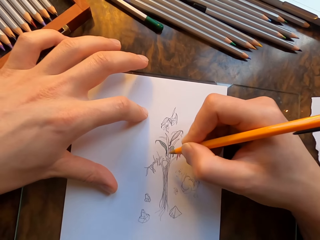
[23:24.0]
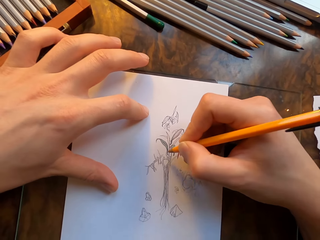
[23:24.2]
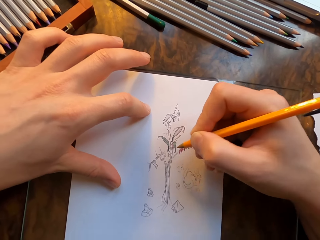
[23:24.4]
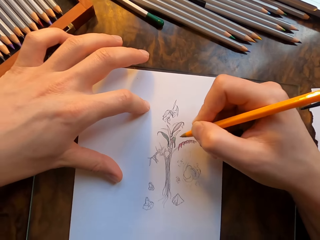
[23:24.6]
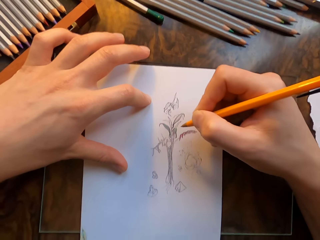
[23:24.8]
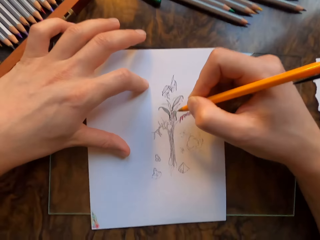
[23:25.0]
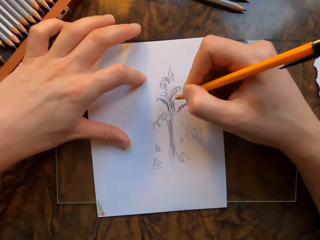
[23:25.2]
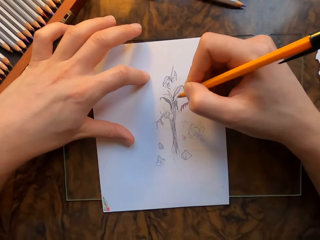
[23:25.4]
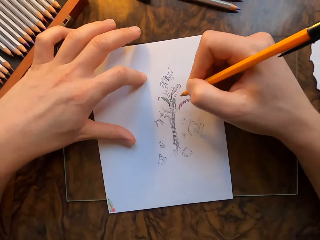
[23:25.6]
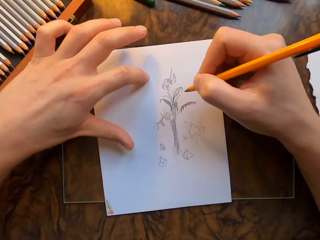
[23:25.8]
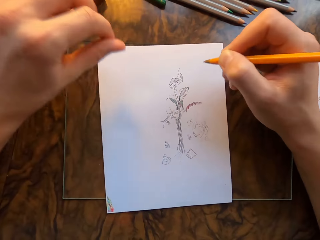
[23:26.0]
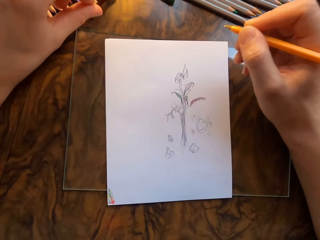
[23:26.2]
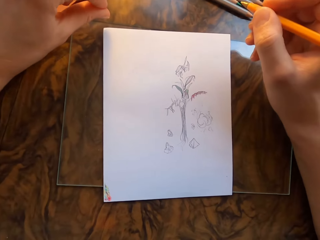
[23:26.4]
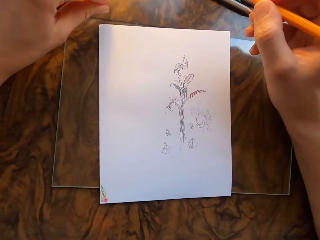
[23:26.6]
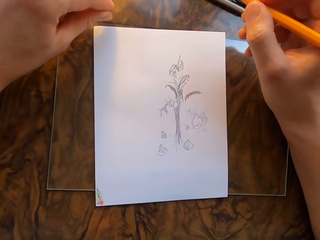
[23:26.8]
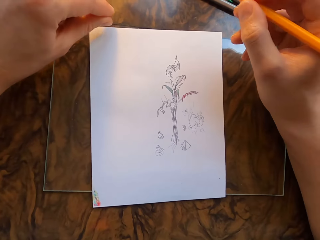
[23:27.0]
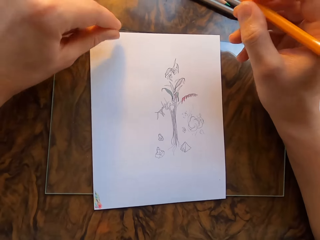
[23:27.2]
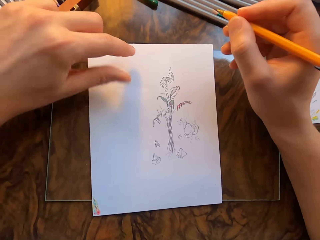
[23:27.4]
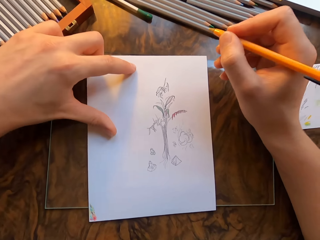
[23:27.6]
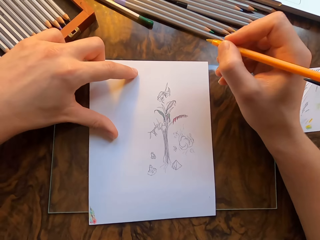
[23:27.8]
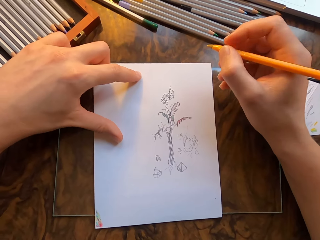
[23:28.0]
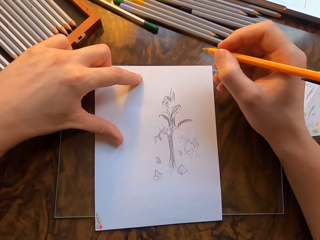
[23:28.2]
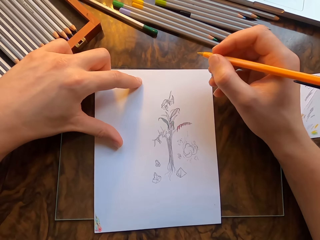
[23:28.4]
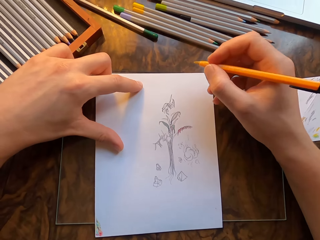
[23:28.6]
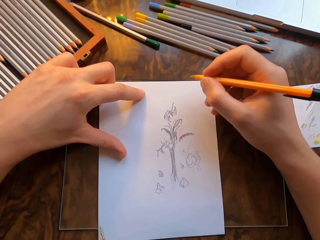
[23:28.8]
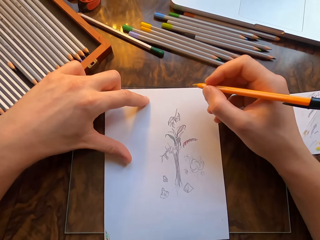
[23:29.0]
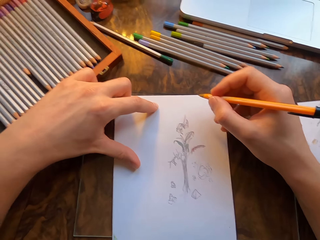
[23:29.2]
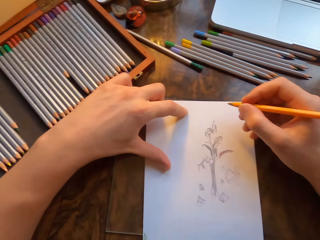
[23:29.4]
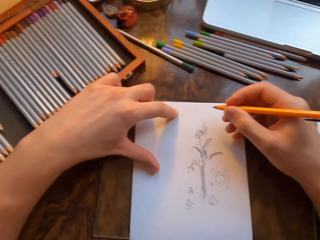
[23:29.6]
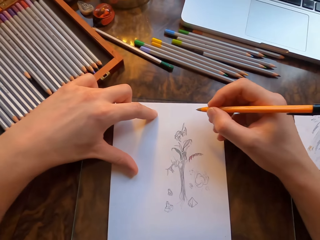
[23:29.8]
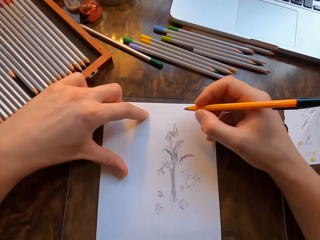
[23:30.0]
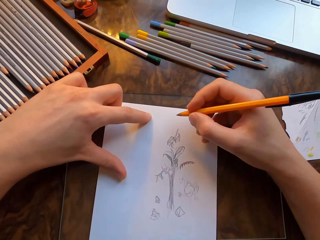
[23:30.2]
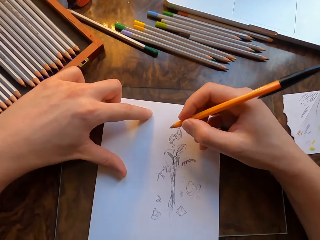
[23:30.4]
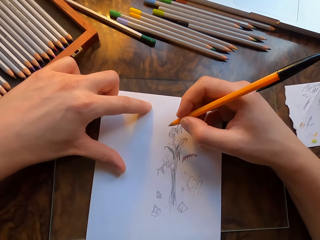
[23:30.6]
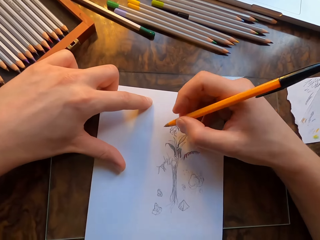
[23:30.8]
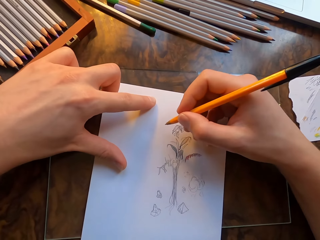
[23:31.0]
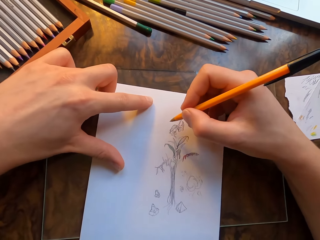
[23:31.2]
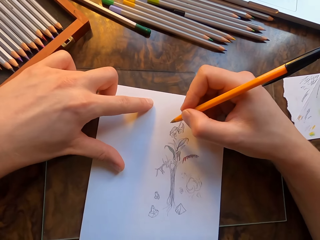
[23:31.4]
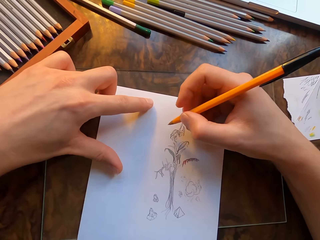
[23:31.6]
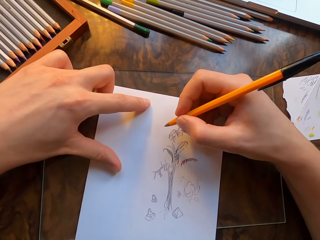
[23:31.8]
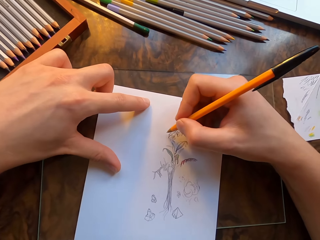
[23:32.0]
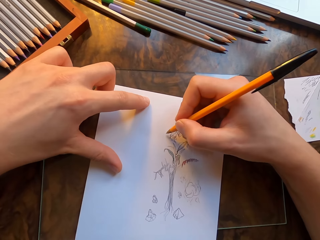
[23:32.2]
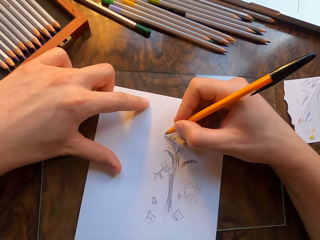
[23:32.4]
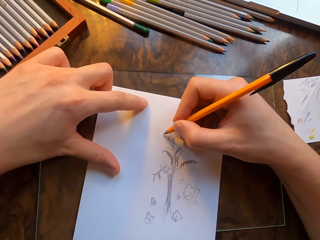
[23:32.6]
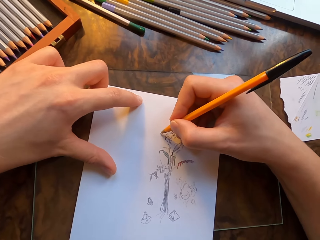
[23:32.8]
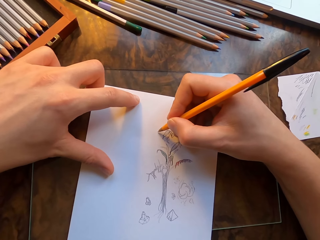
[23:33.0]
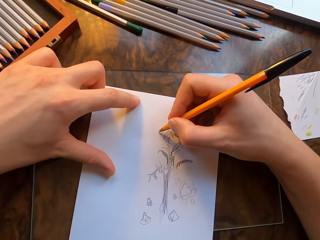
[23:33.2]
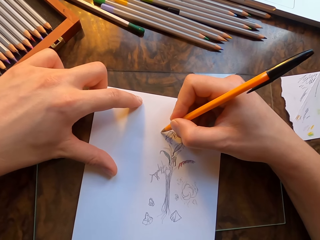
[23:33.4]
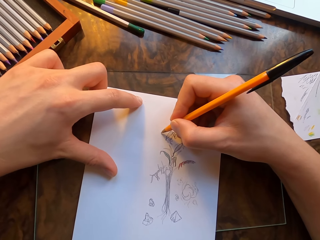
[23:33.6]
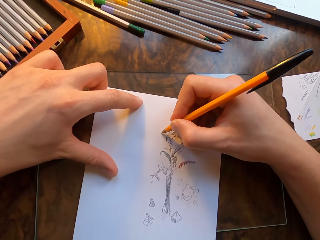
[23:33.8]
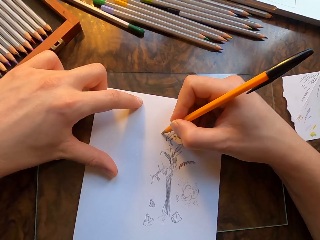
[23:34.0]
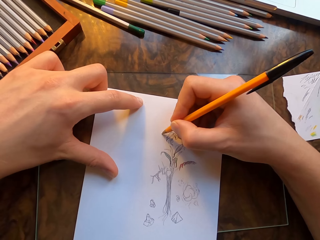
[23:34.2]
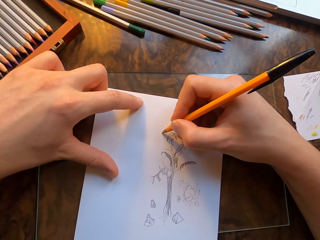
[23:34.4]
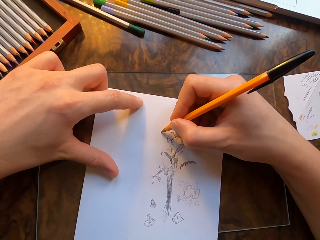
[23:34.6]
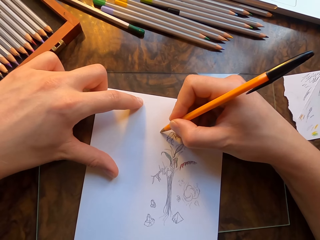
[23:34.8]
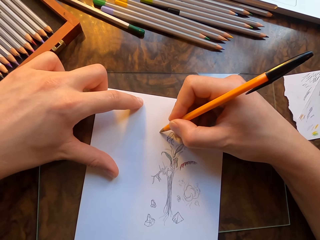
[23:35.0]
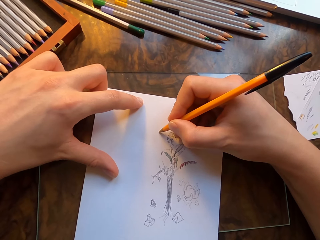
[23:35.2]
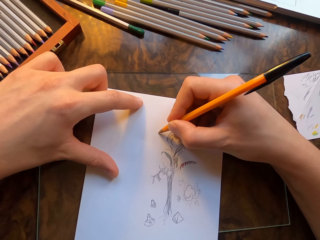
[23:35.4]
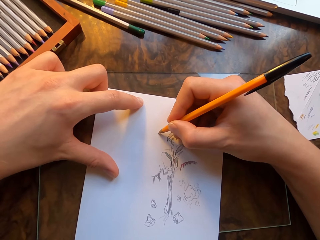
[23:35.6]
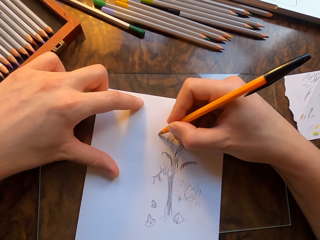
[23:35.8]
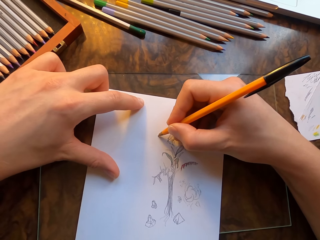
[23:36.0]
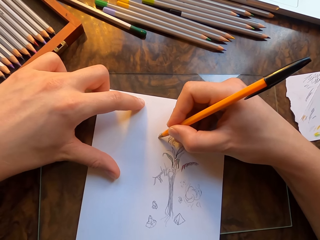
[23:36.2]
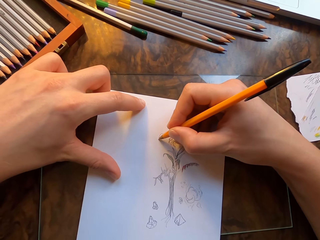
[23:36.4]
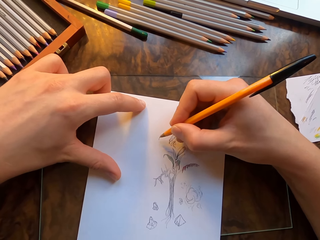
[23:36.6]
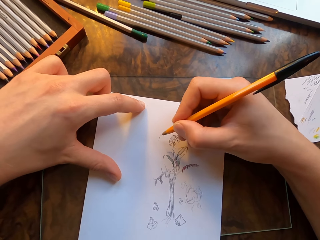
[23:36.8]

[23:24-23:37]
The camera wearer moves the paper. He lifts his hands. He holds the paper with his hand. He moves the paper. He draws on the paper with a pen in his hand.

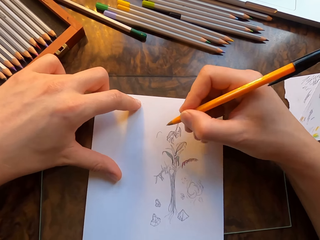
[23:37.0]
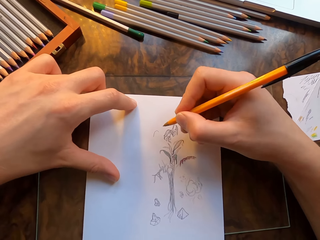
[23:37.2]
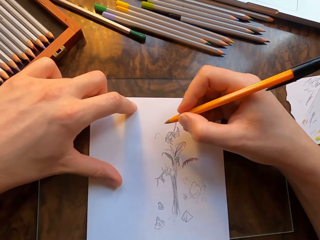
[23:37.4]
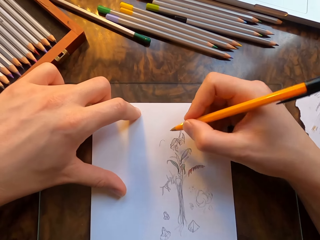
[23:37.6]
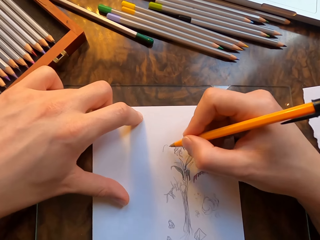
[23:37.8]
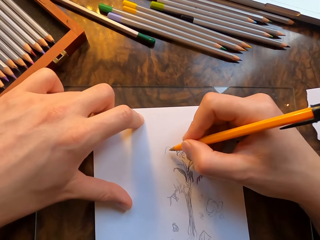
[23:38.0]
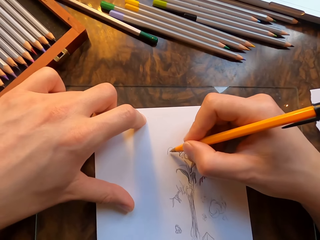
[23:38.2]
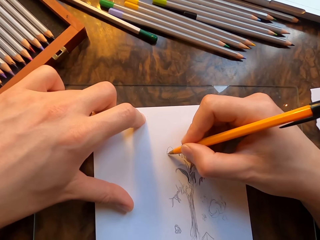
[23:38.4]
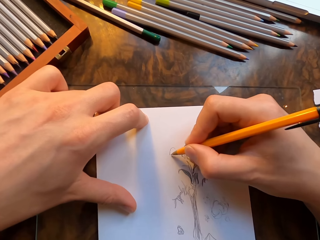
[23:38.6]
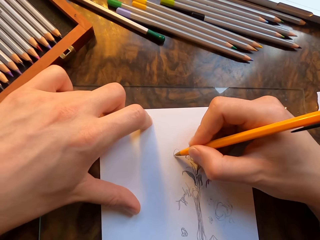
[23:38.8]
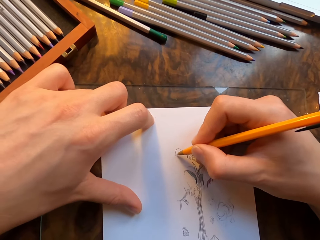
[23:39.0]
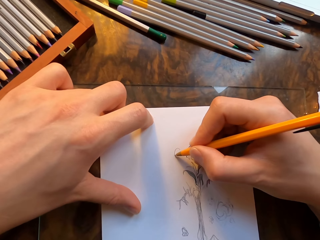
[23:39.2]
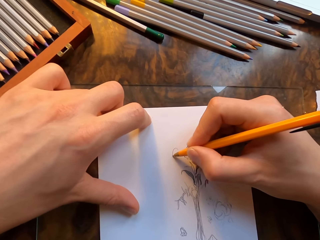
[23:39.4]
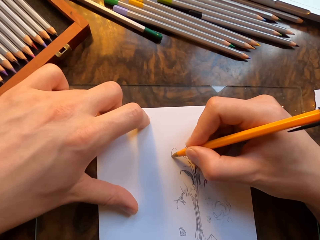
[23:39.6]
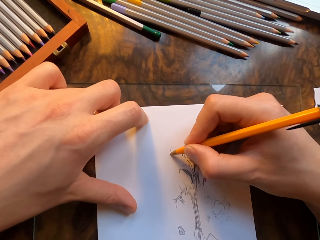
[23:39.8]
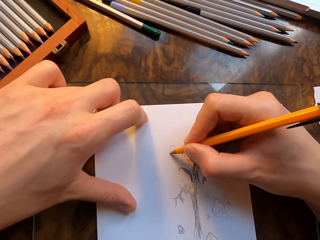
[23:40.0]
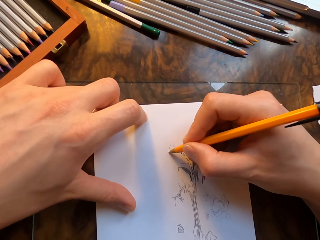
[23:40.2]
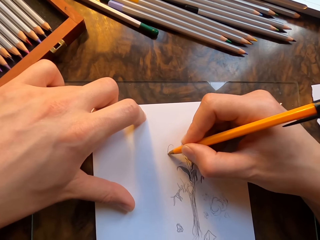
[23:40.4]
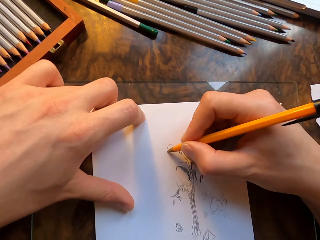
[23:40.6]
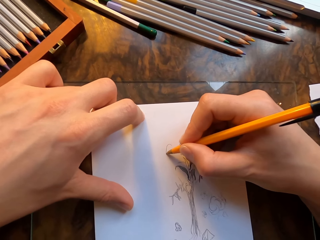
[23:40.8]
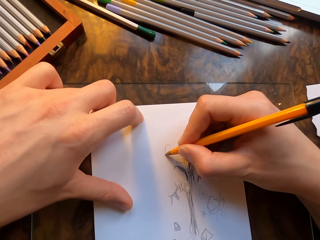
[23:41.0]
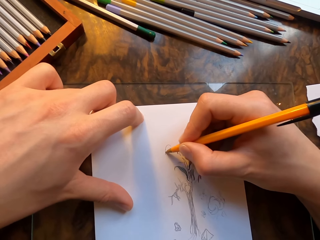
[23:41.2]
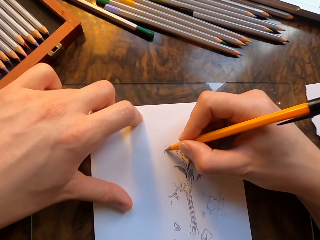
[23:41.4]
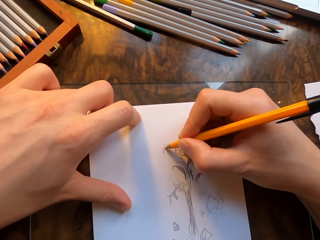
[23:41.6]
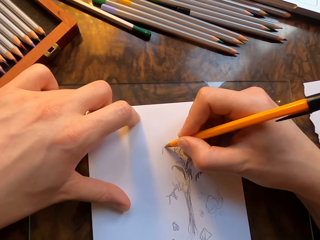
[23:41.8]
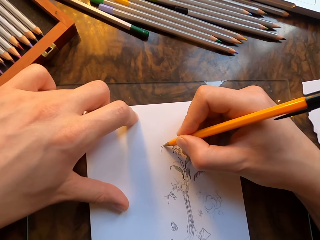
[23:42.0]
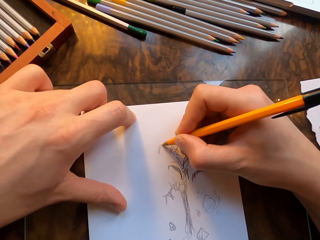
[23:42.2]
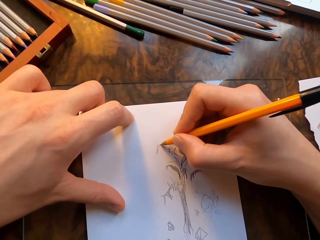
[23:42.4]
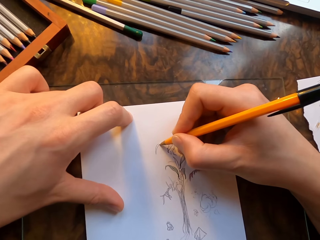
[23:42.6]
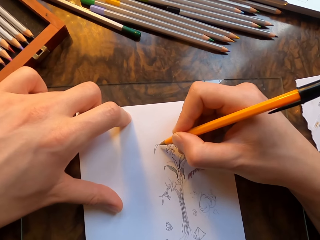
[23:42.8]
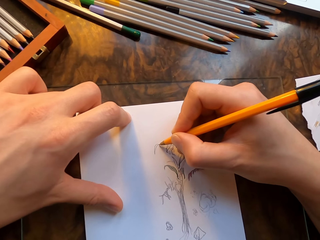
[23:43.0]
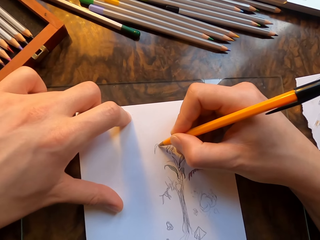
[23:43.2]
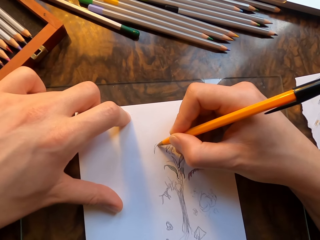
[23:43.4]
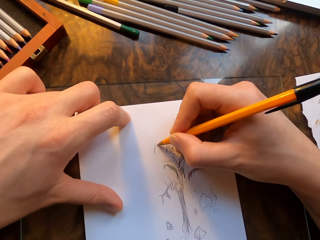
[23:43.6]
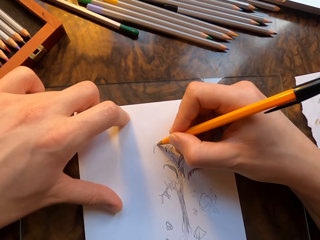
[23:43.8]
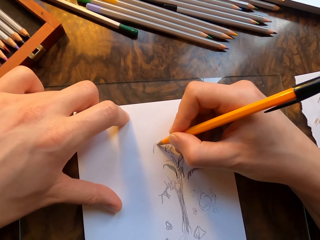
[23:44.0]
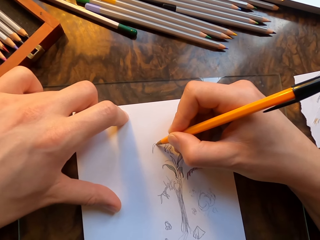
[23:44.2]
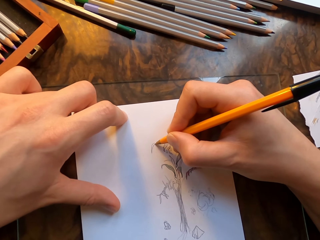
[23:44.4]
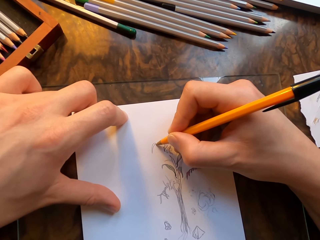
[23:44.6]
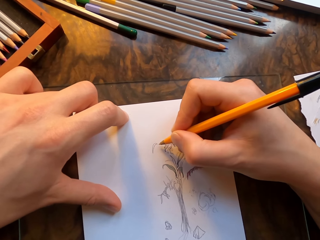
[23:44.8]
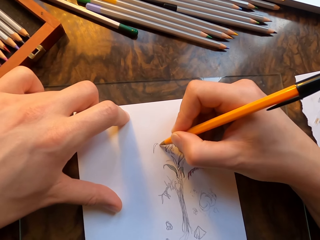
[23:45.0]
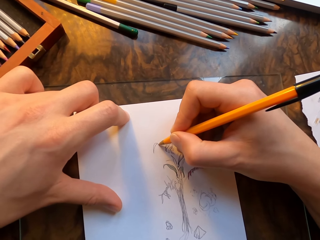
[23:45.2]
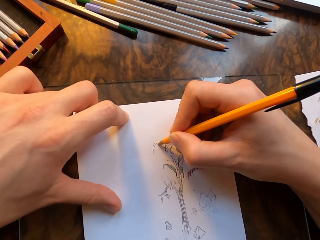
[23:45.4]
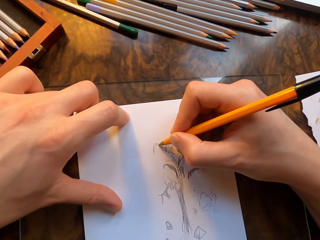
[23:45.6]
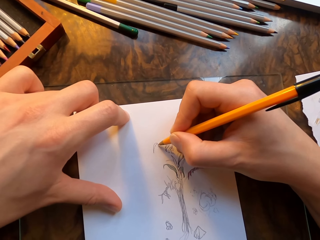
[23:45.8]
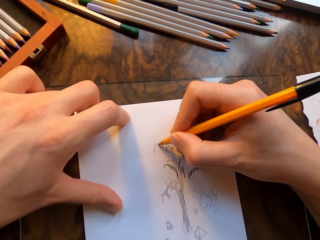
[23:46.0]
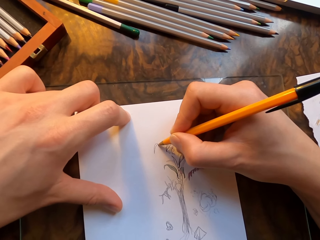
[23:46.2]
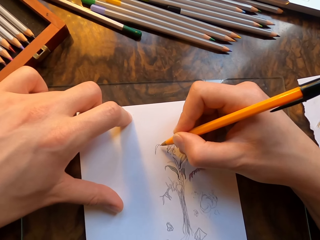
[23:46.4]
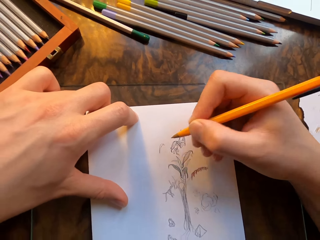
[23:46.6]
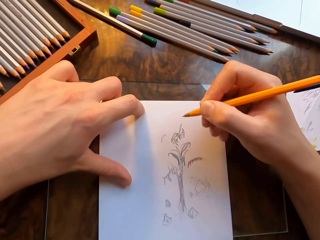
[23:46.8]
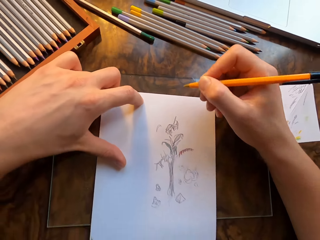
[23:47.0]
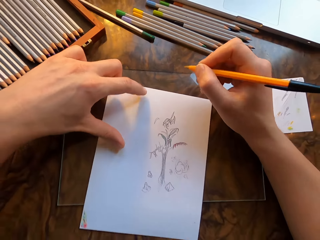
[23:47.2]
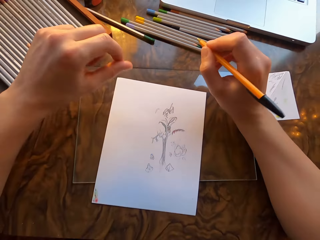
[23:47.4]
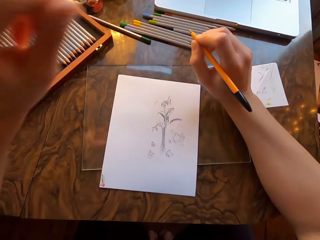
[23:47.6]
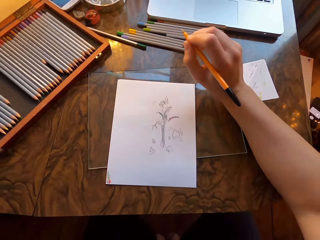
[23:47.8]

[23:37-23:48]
The camera wearer moves the paper. He draws on the paper with a pen in his hand. He moves the paper.
